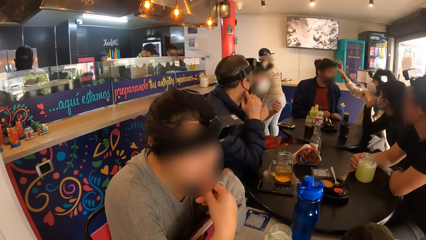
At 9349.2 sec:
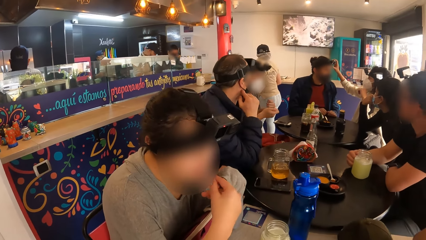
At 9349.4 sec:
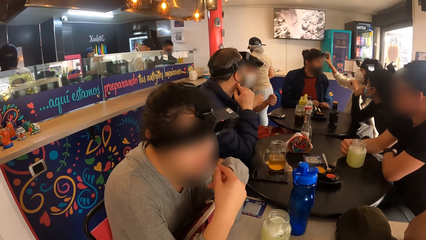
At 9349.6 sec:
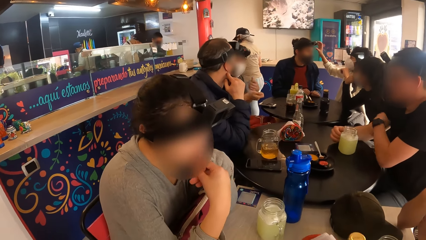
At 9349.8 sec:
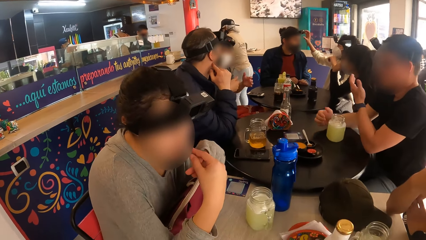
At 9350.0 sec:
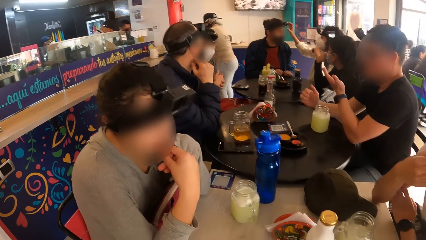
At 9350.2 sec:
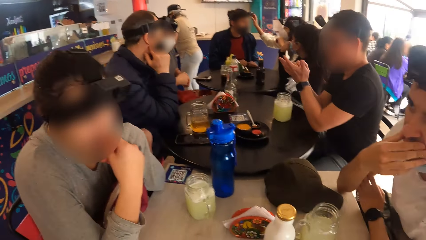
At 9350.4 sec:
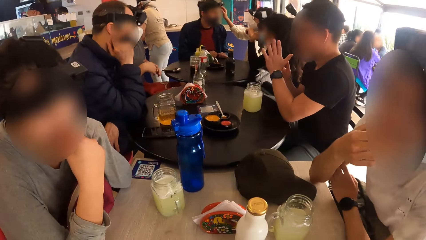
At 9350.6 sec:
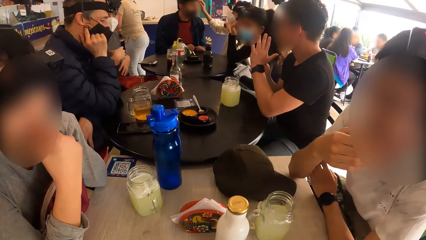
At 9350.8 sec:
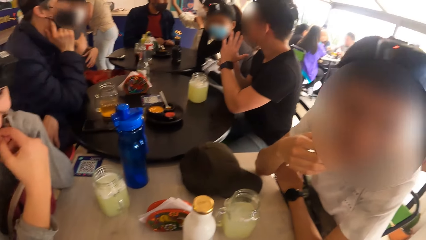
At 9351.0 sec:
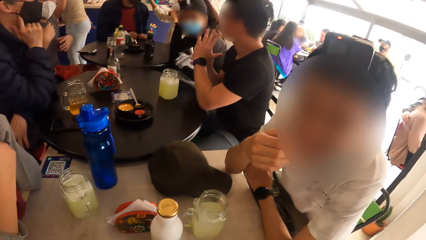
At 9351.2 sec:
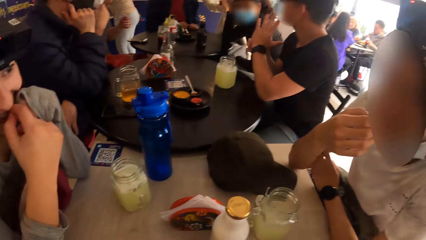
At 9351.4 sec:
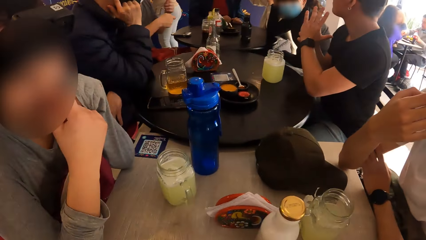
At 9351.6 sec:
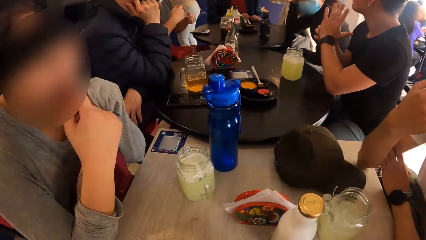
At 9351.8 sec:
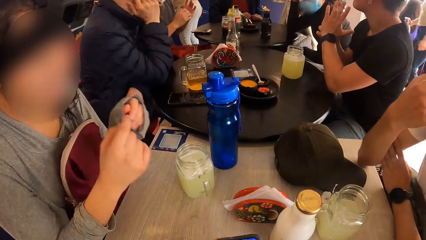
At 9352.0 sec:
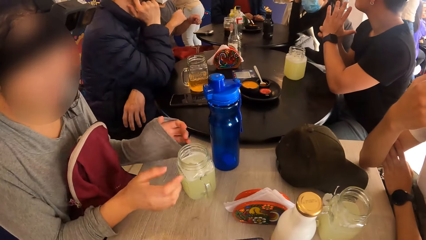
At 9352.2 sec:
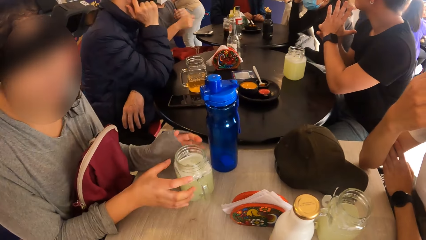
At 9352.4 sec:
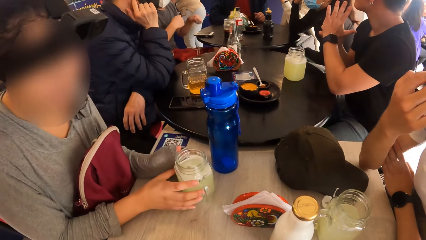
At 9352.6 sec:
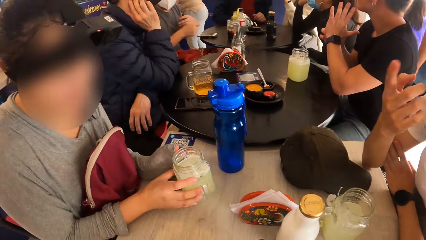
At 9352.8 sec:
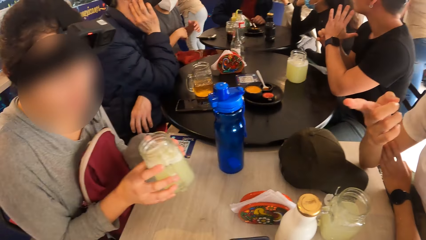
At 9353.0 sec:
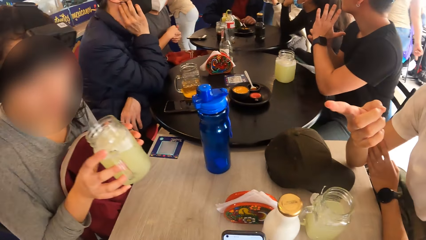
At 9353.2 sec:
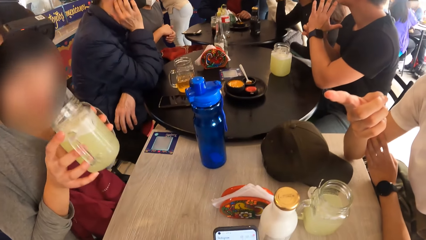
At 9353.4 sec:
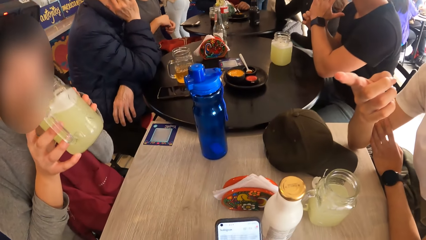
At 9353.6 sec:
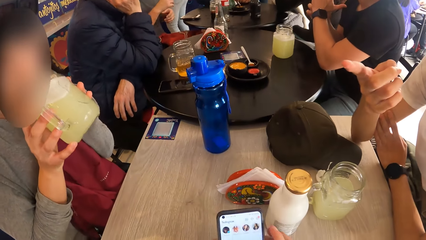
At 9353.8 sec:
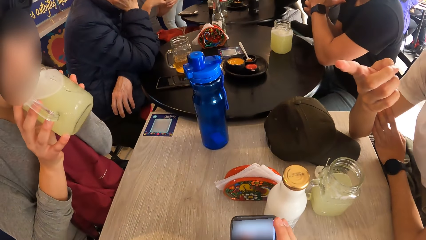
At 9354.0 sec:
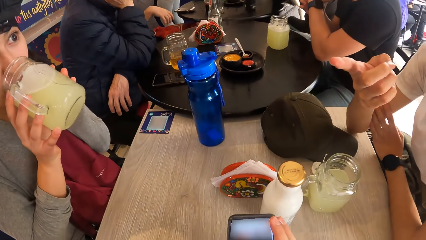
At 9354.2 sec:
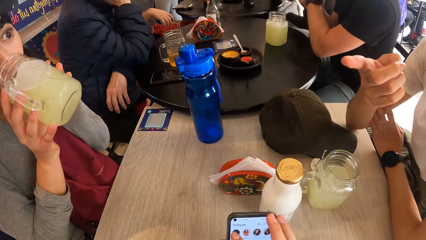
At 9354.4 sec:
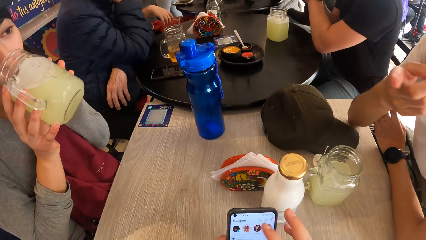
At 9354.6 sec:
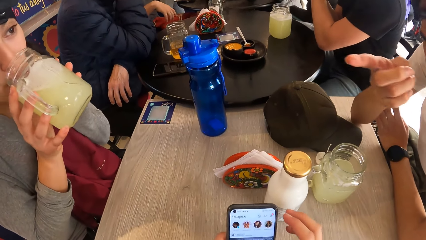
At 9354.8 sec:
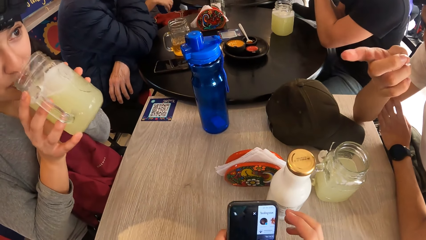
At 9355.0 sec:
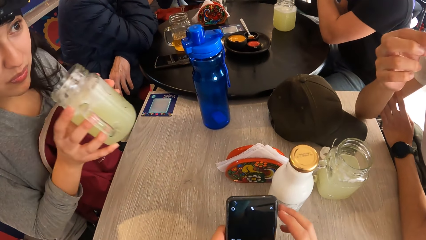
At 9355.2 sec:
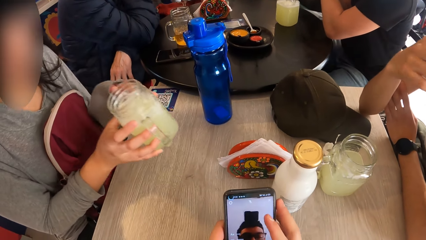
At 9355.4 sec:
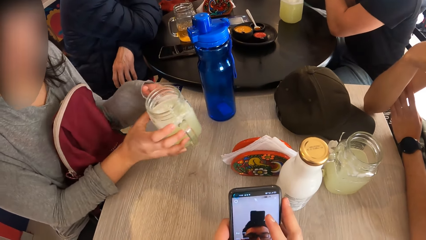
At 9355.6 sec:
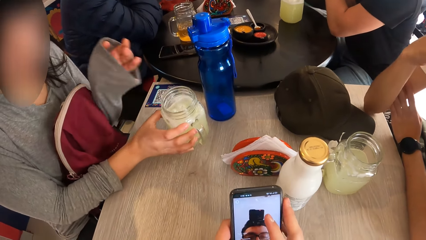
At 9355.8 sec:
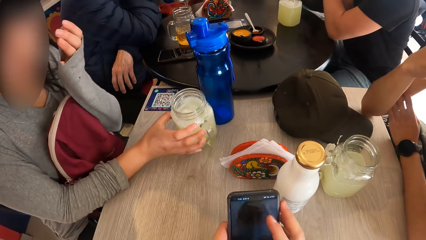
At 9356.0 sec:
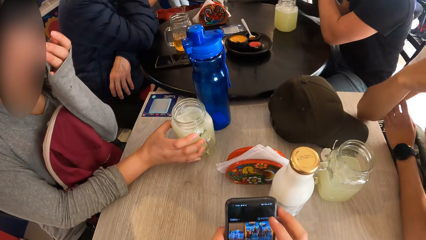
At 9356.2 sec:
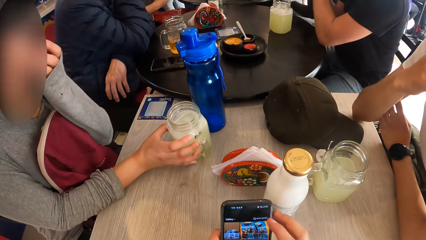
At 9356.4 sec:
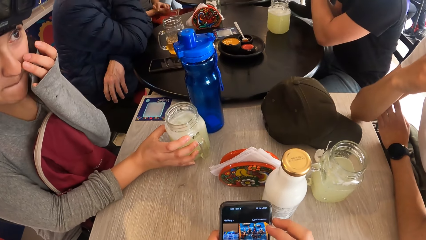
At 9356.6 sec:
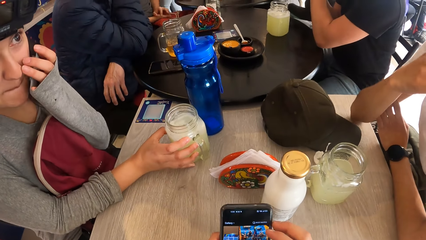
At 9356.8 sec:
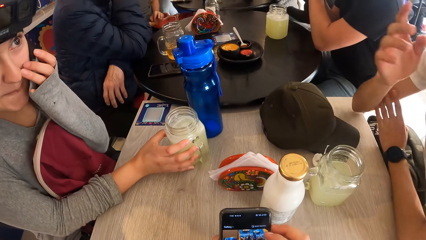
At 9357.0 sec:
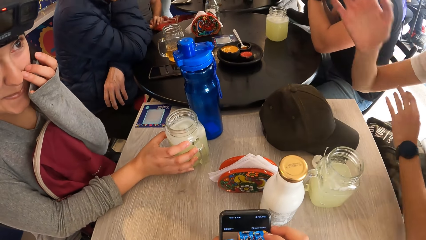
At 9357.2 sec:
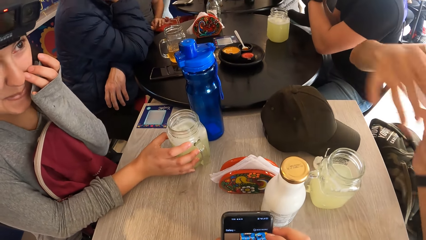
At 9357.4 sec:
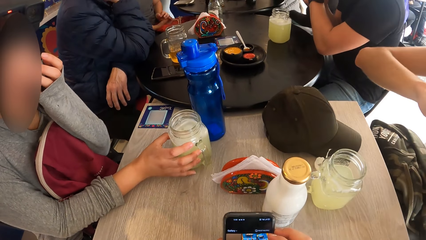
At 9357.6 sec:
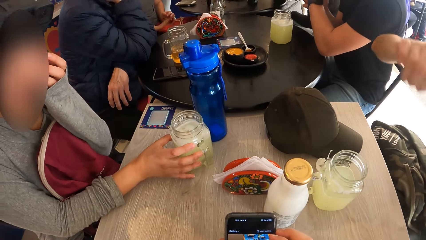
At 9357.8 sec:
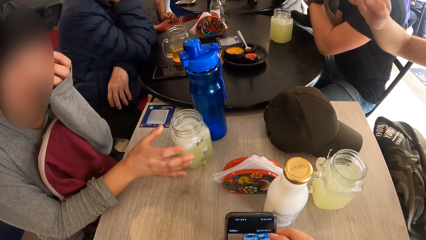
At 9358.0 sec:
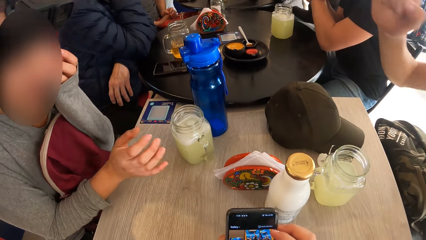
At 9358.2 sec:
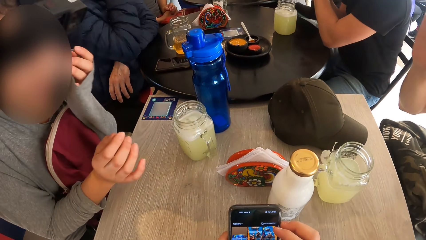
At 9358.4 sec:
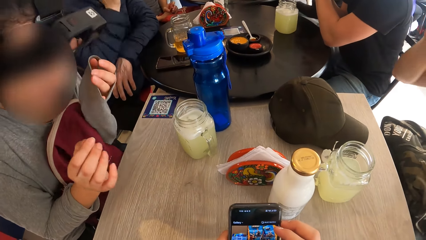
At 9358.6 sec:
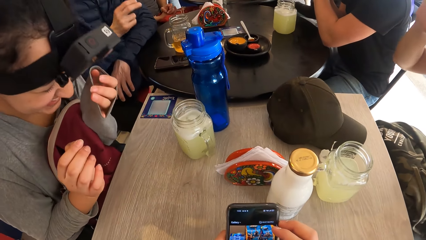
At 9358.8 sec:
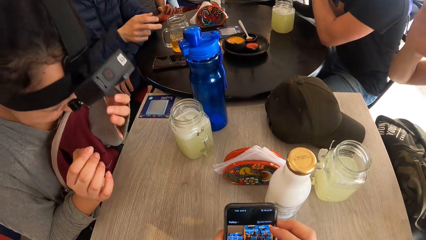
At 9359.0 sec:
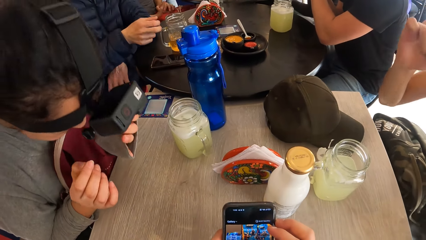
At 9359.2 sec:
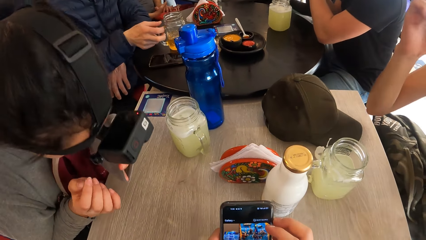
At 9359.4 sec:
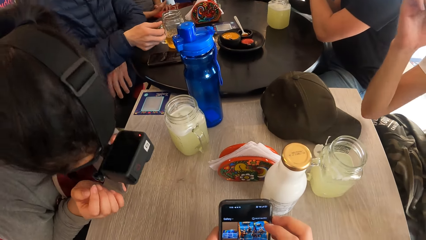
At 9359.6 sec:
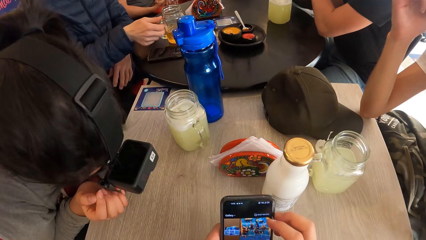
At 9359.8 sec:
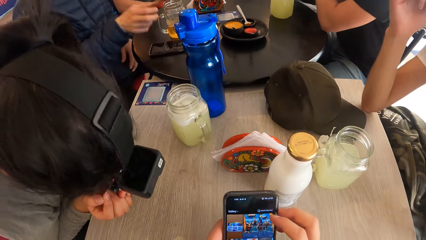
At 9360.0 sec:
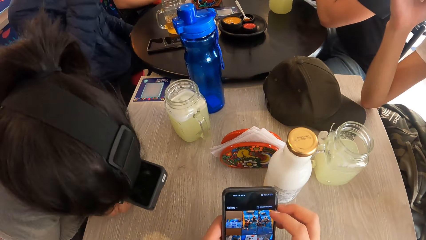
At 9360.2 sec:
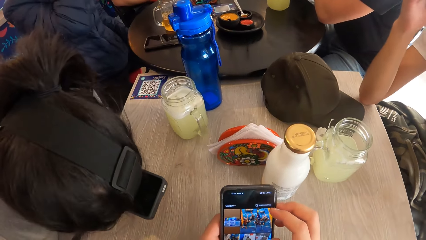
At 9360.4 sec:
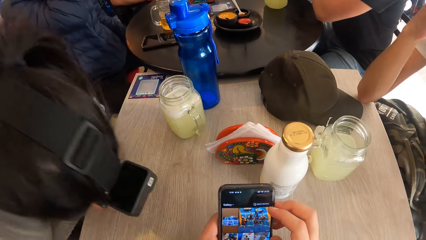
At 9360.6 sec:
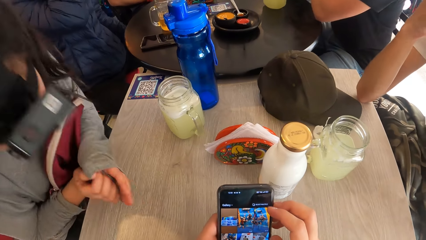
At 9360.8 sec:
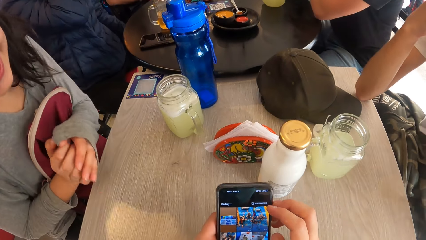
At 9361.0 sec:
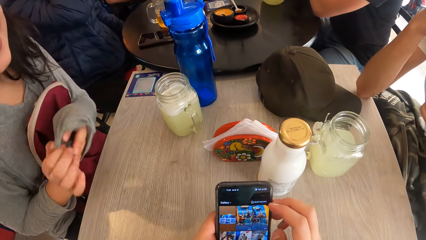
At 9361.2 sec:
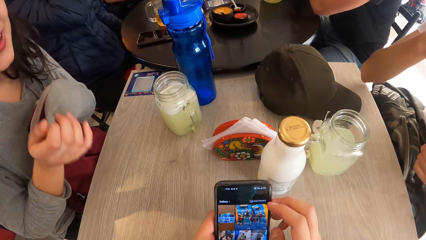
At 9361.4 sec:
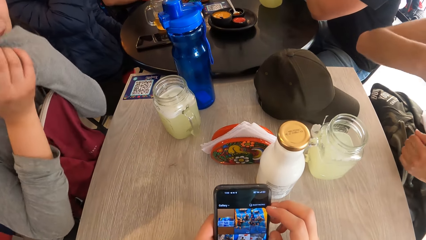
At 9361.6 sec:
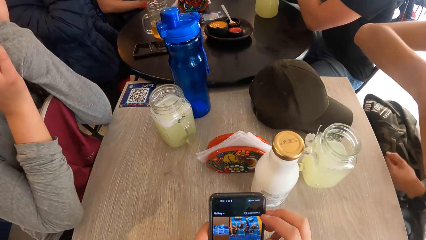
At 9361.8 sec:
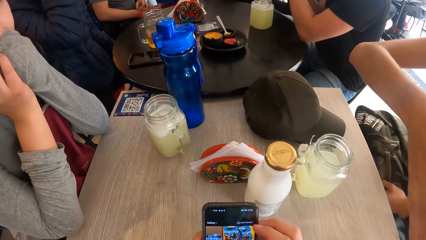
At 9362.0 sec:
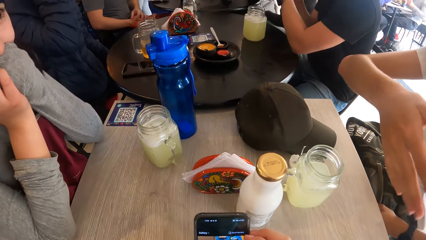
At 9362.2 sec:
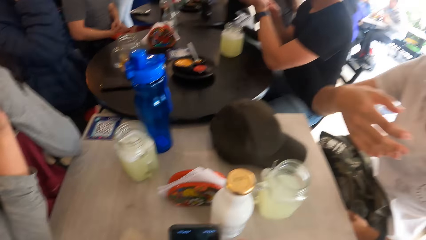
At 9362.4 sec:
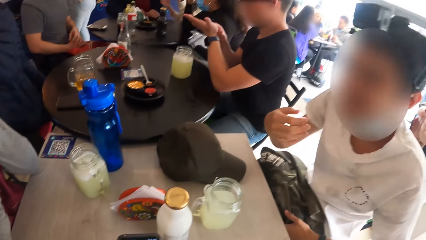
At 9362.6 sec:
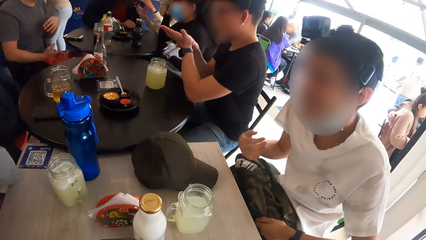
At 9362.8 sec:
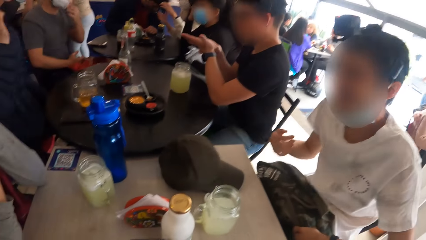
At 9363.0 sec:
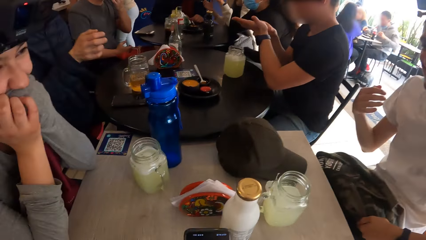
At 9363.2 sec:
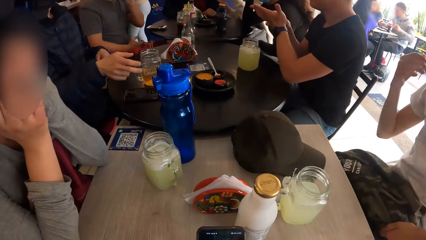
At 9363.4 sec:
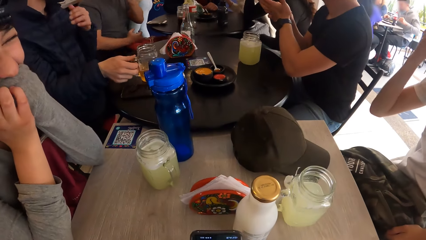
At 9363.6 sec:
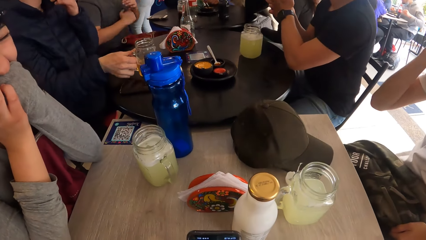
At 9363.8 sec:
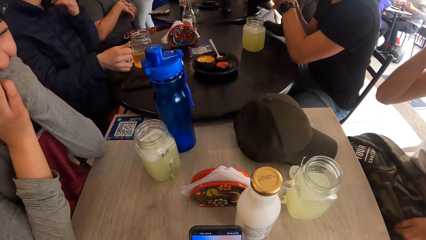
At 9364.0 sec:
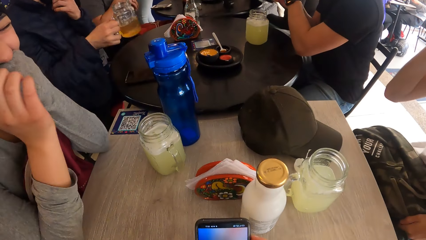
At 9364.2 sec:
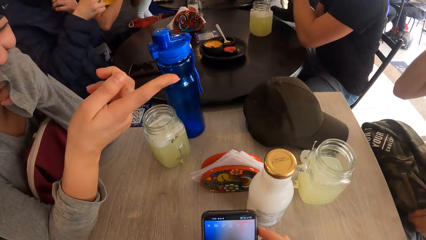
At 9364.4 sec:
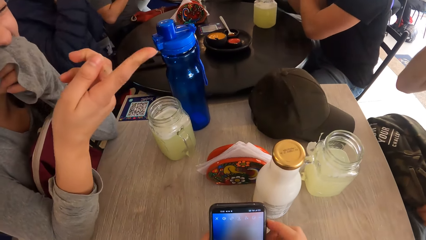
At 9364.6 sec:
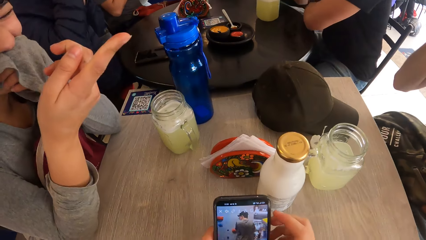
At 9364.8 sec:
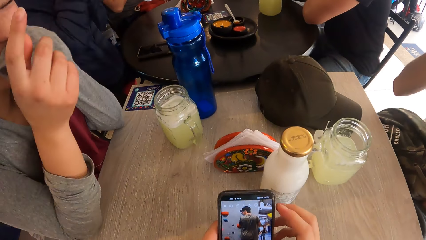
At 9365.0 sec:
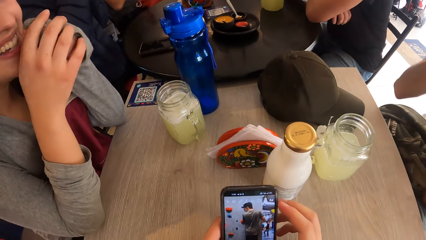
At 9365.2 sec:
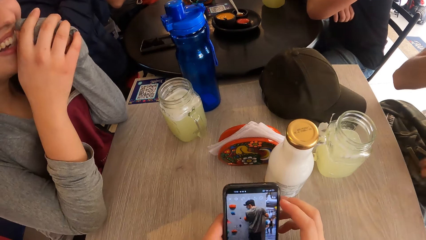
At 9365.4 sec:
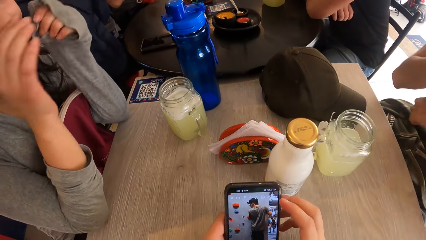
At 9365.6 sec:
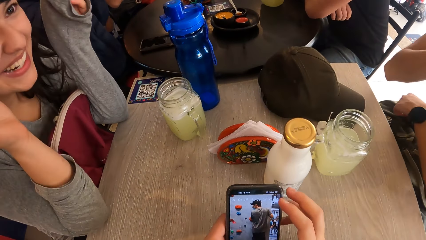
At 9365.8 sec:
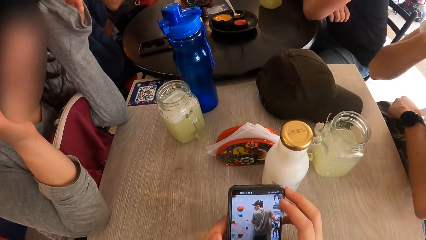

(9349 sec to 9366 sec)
A man shakes both hands. A woman picks the jar of beer on the table with both hands. The camera wearer operates the phone with his right hand. The woman drinks from the jar of beer with both hands. Another man interacts with the woman. The woman drops the jar of beer on the table with her right hand. The camera wearer touches the phone. He looks around. A third man picks the jar of beer from the table with his right hand.
